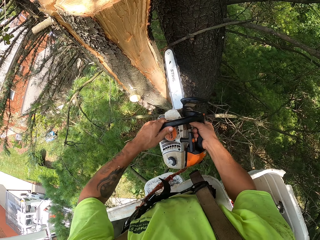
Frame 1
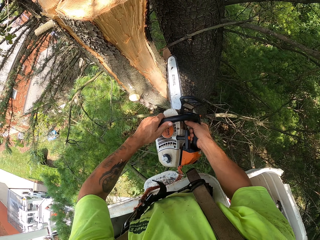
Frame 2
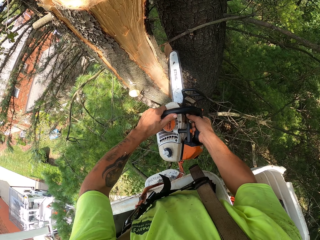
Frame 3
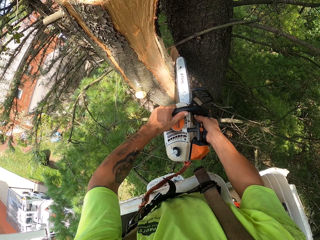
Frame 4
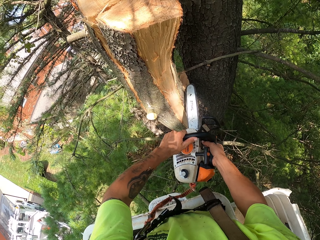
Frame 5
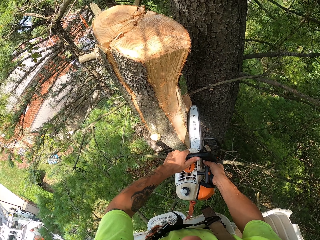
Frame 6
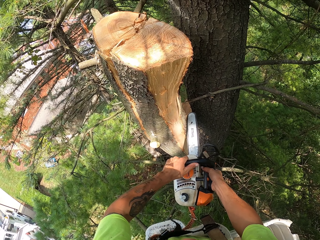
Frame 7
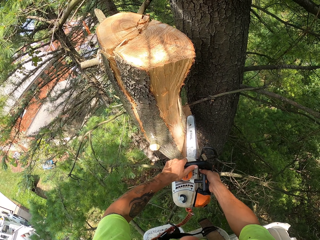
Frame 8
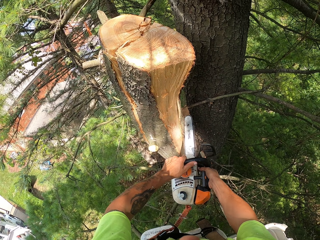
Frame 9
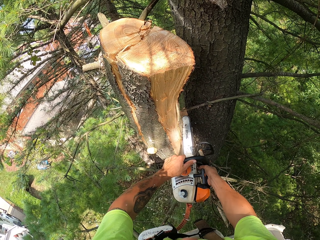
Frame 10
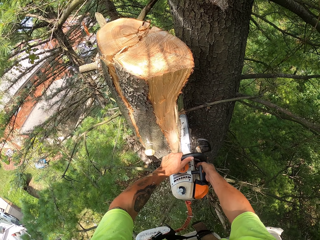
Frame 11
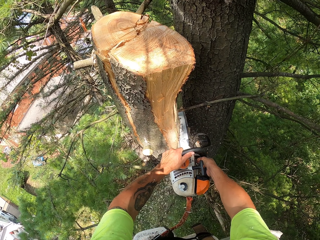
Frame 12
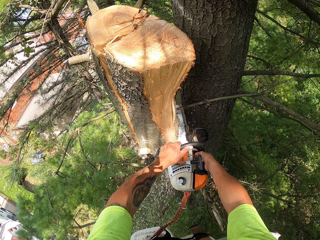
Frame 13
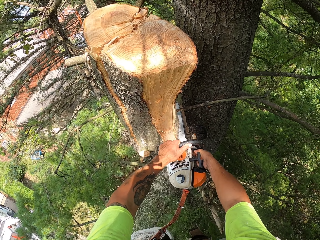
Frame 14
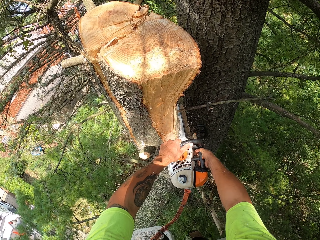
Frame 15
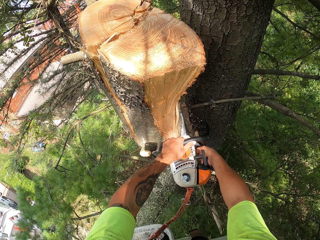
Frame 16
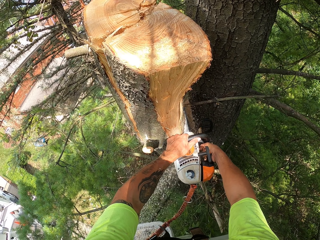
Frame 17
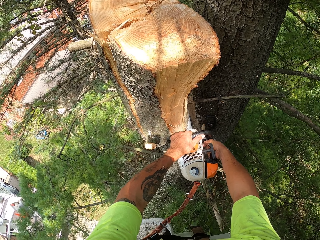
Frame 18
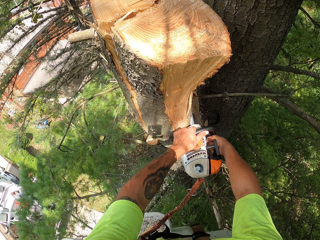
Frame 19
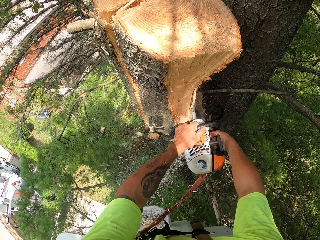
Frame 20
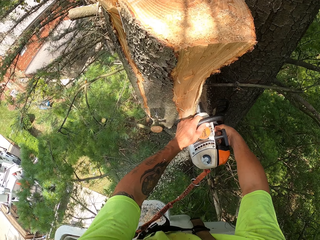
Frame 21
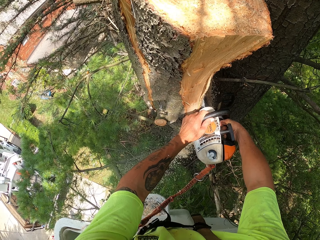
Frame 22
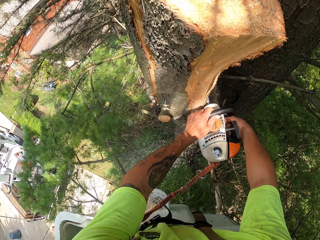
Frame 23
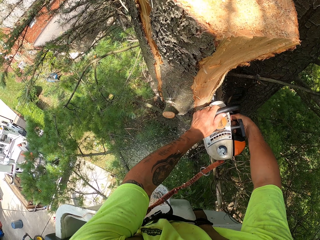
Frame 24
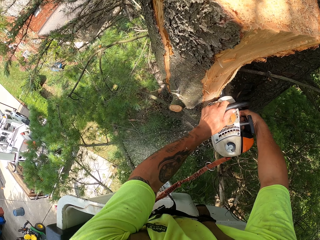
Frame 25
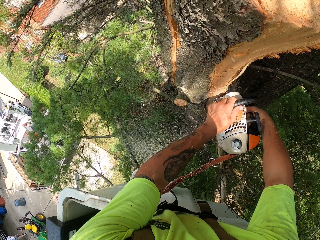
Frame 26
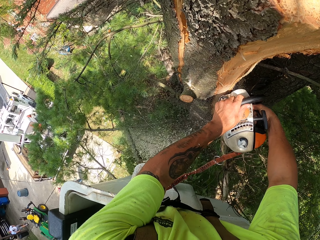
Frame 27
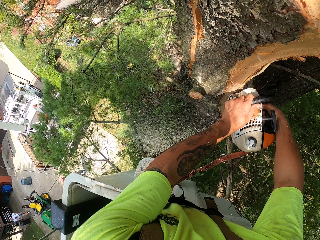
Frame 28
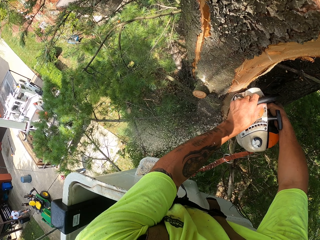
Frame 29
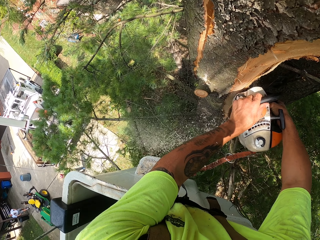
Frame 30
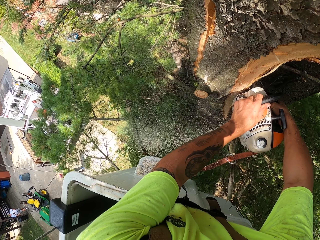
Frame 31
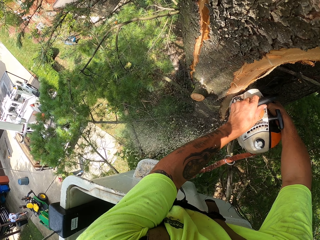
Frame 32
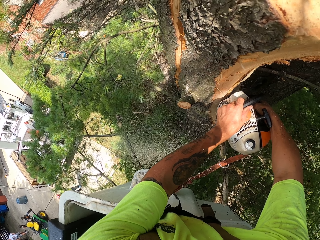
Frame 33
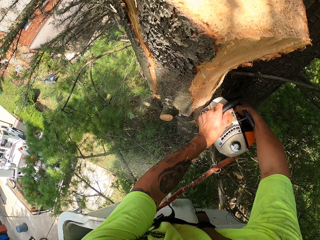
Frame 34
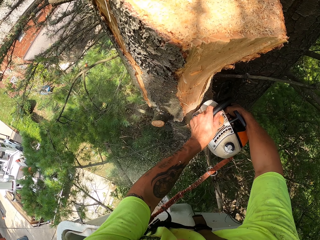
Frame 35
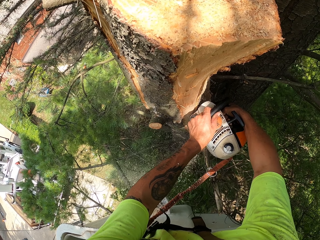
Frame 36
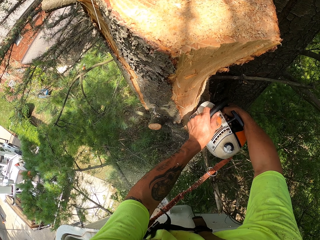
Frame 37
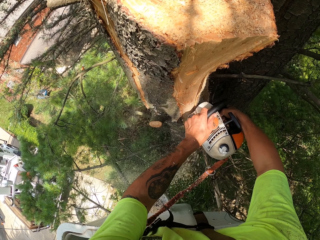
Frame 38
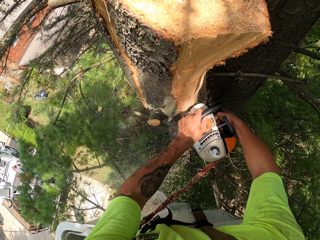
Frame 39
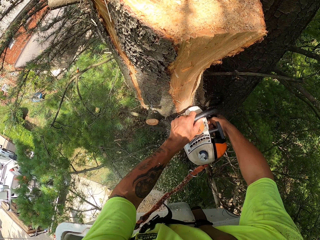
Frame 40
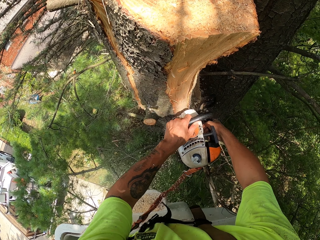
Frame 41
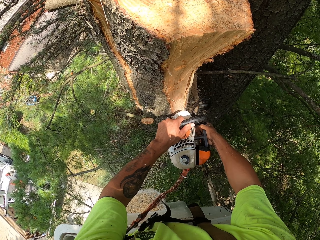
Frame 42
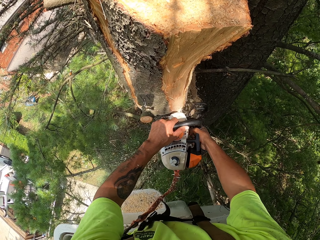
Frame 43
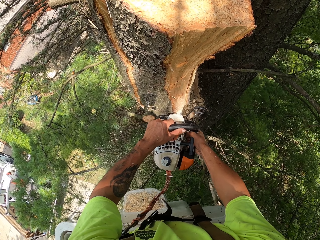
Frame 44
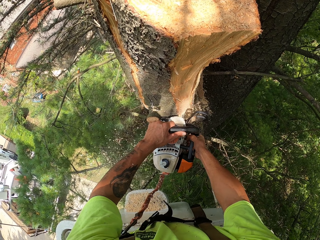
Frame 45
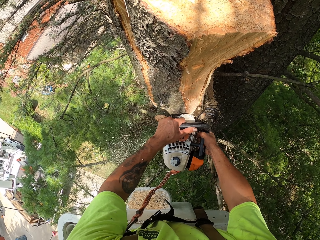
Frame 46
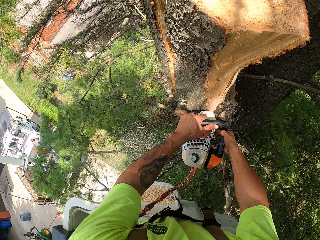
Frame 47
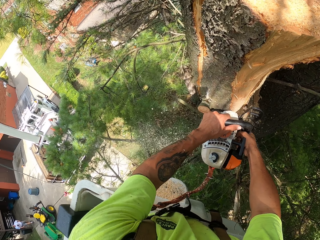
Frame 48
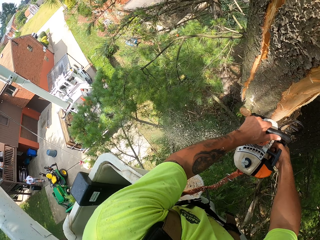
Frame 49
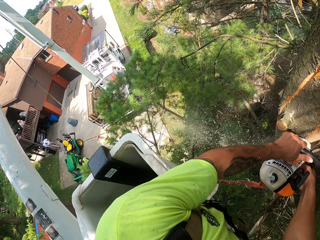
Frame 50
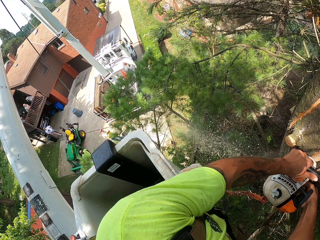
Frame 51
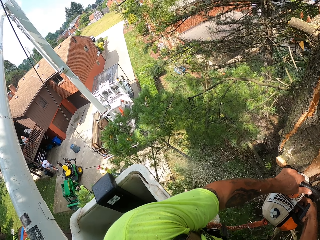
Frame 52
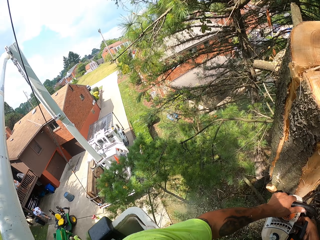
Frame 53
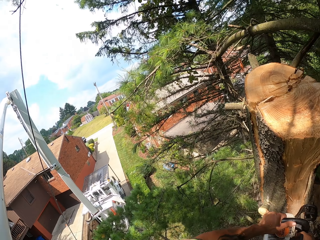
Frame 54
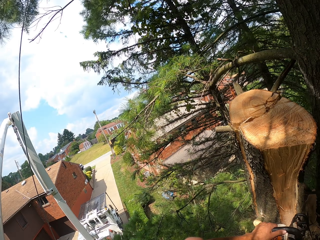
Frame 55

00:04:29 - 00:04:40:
The camera wearer cuts a branch of the tree with the chainsaw in both hands.

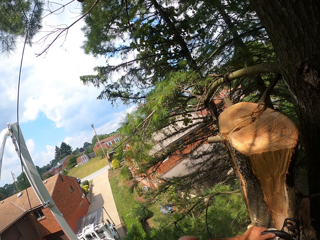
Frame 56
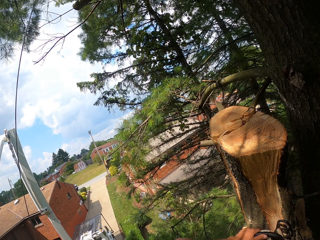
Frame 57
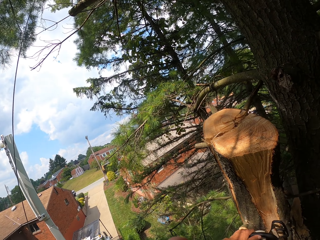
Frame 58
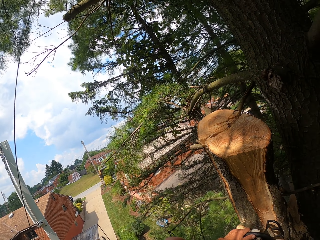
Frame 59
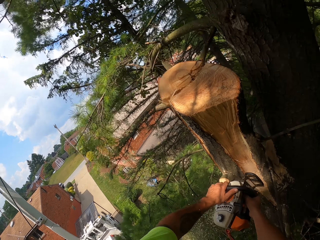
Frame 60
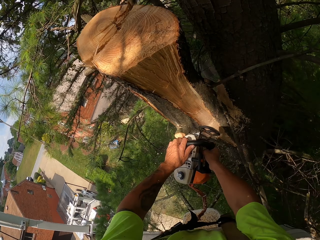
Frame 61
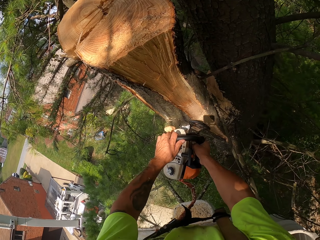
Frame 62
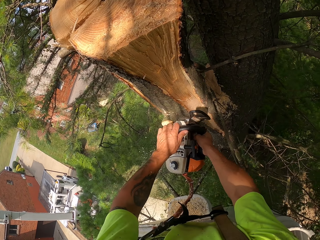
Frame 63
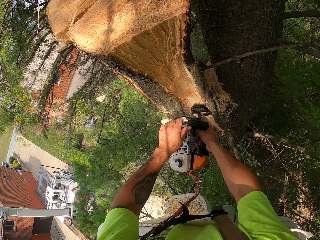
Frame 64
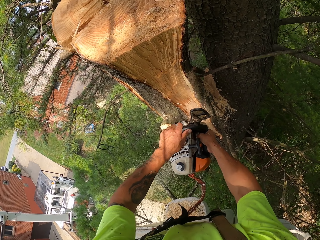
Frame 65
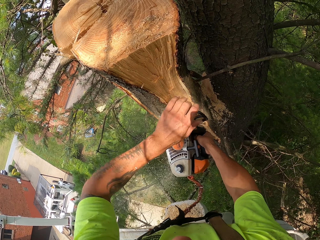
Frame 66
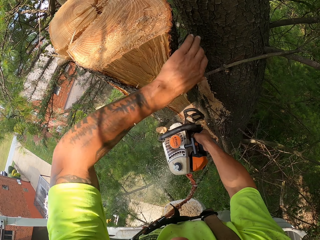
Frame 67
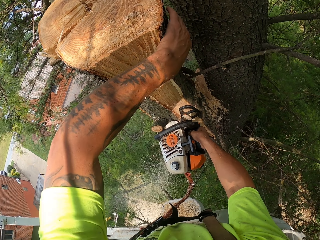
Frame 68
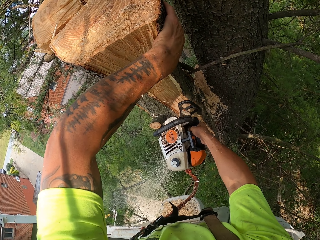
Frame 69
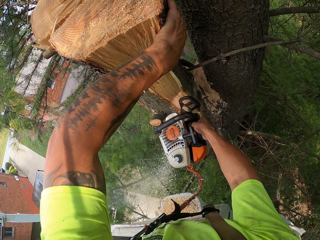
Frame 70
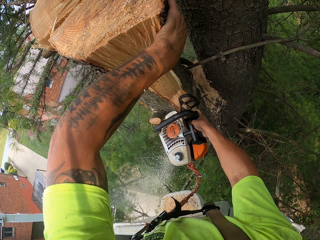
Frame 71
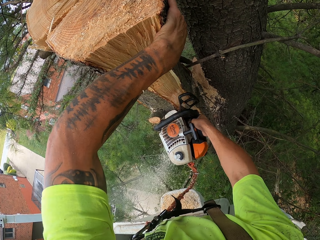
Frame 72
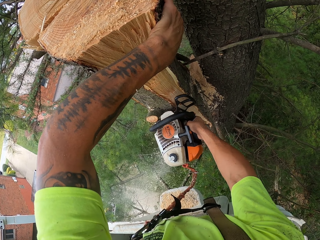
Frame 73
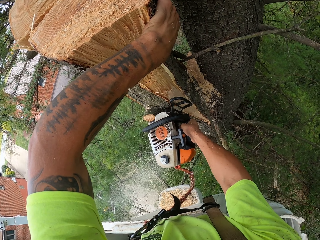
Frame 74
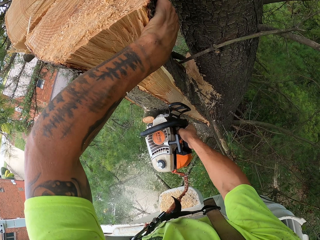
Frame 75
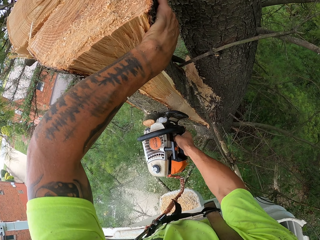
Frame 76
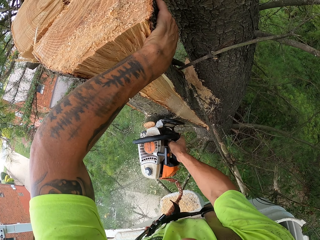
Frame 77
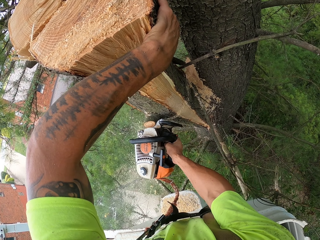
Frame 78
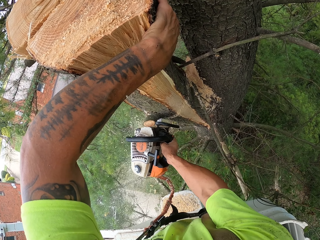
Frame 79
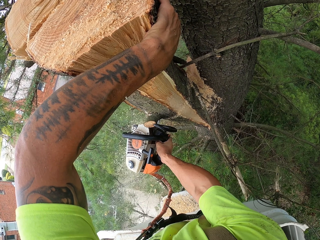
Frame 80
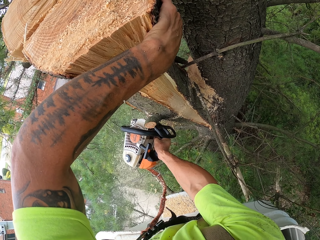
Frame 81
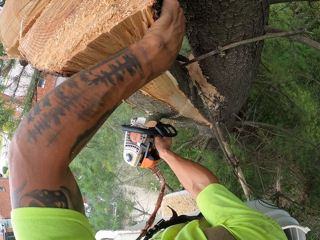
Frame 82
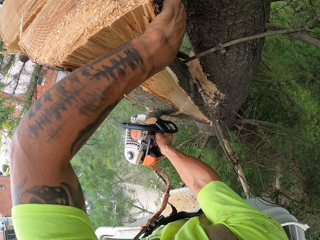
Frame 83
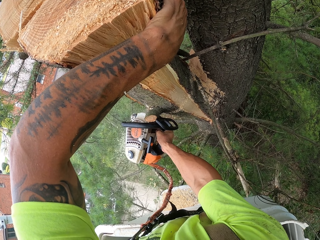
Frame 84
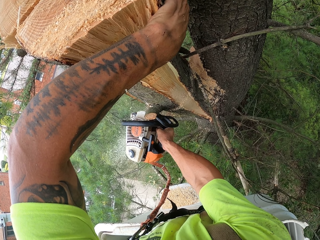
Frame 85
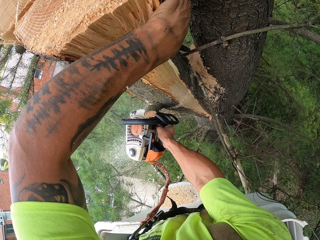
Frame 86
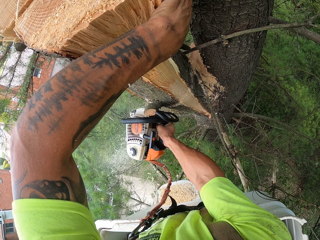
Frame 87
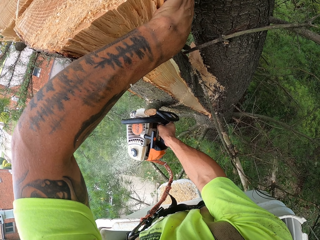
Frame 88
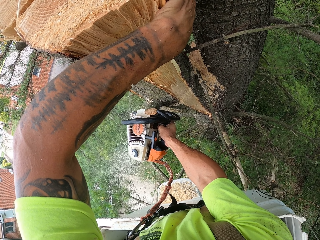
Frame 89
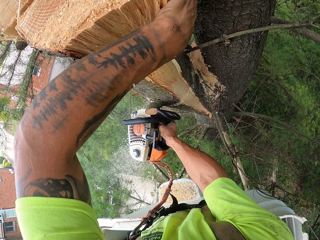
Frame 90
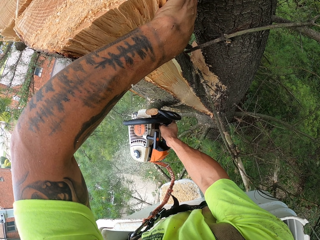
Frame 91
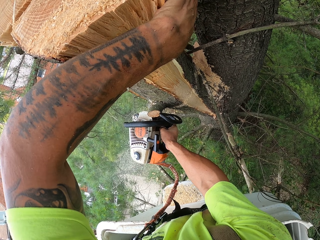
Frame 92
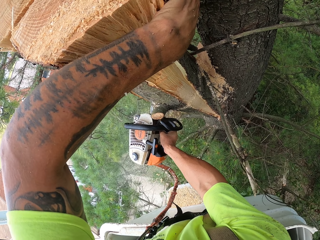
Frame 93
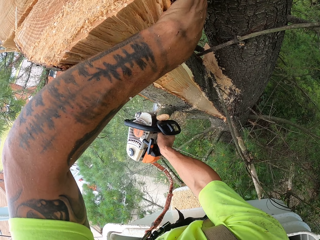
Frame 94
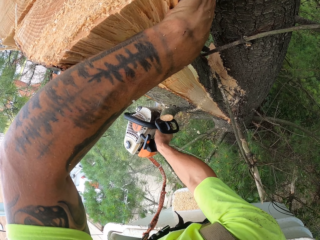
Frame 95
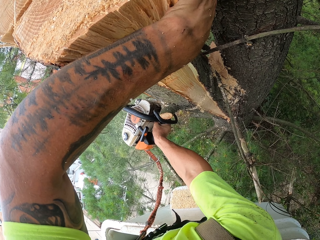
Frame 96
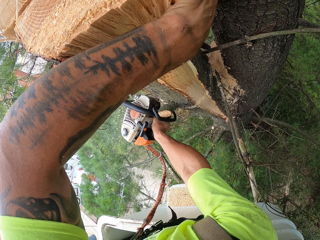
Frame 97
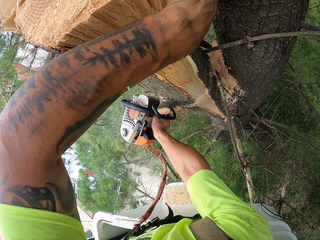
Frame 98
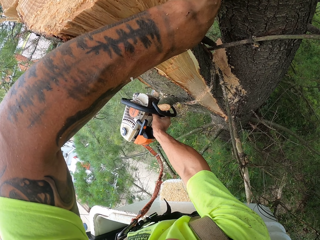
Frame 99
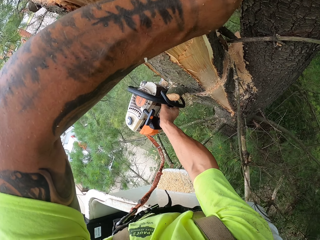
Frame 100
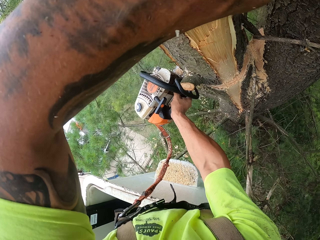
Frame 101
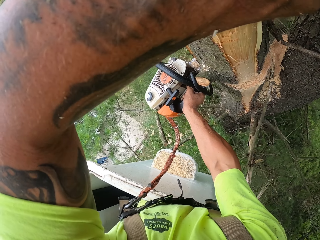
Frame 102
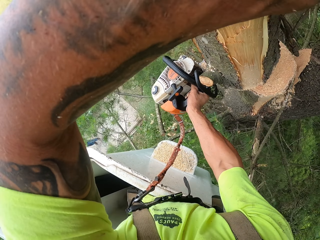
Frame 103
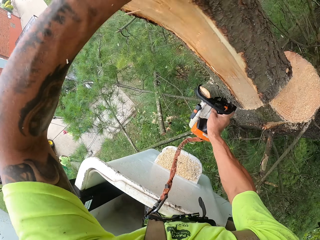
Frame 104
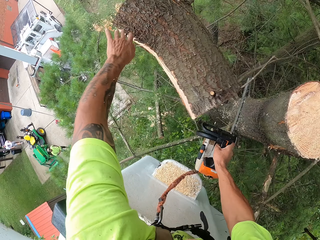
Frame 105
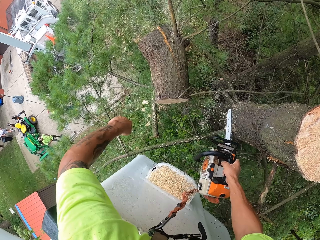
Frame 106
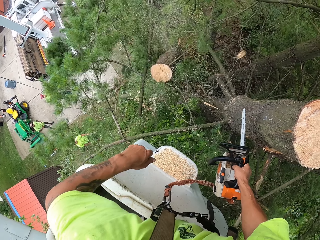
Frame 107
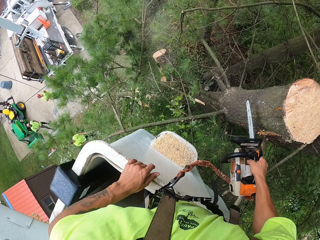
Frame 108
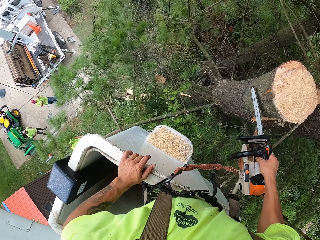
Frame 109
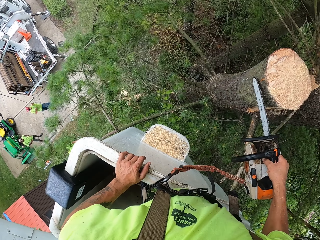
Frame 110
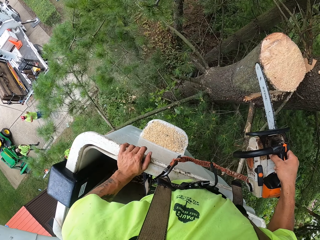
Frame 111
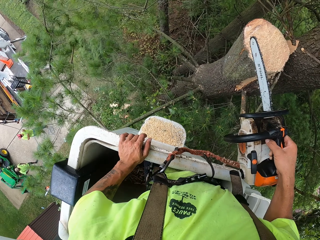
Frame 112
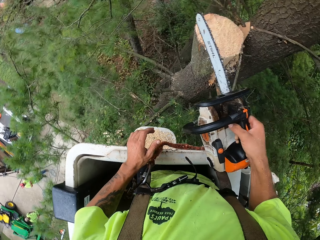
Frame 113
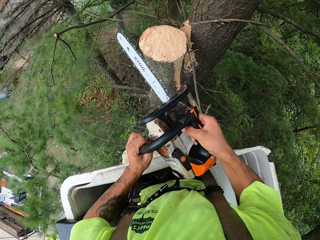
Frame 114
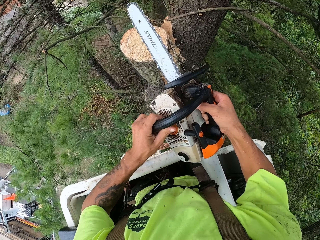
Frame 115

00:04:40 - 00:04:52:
The camera wearer places his left hand on the branch of the tree. He touches the tree branch. He cuts the branch of the tree with the chainsaw in his right hand. He pushes the branch to the ground with his left hand. He holds the chainsaw.
